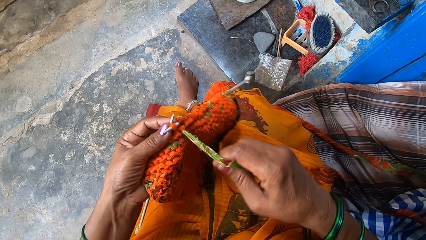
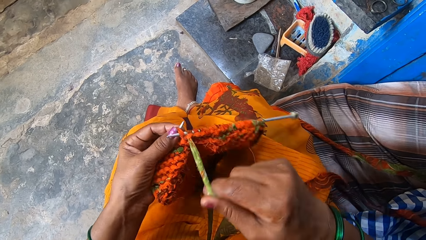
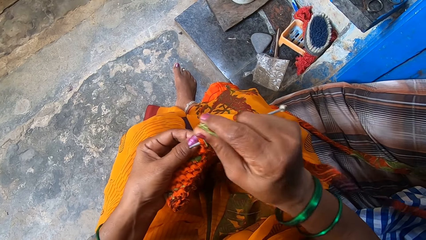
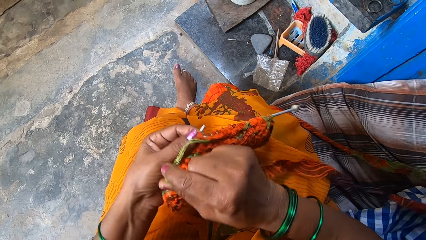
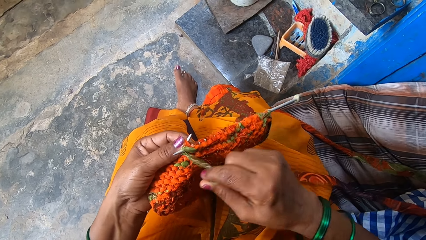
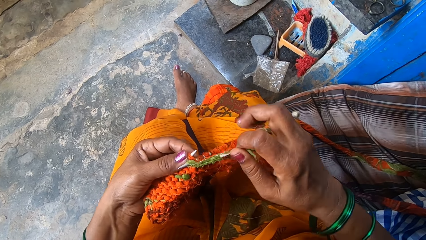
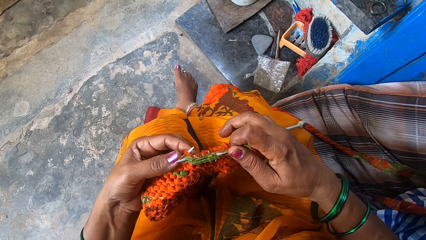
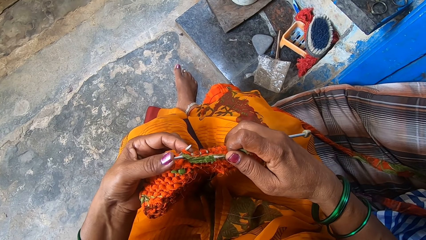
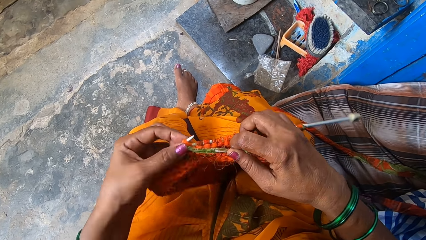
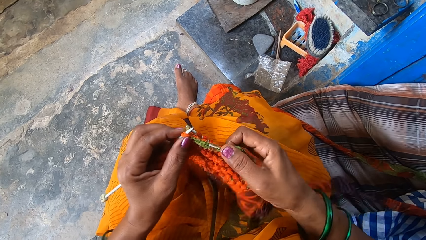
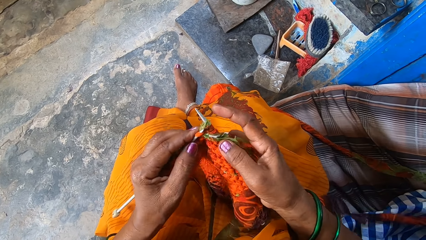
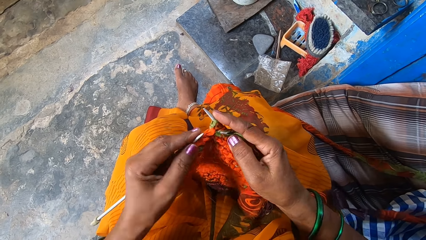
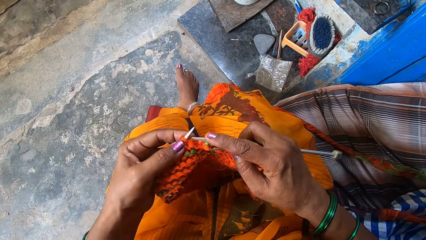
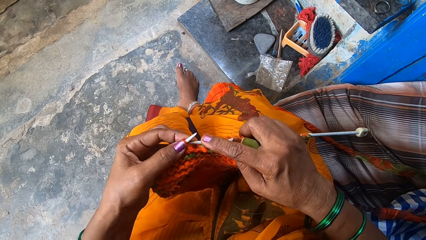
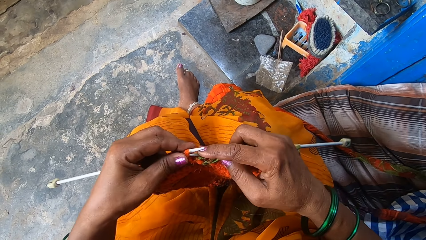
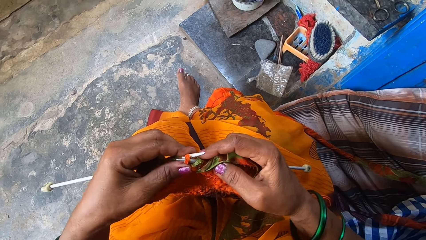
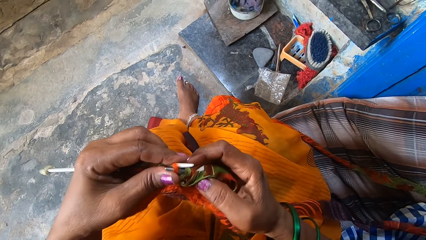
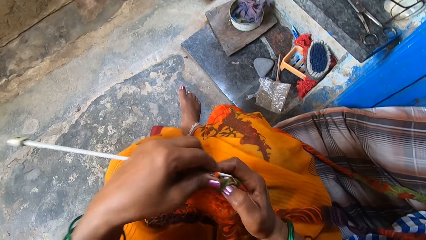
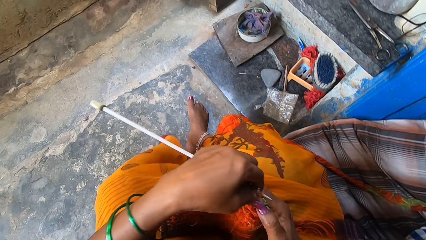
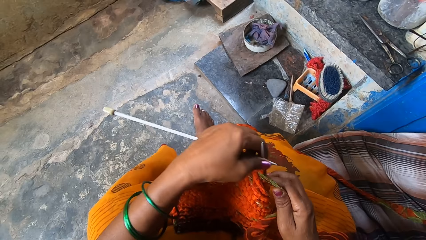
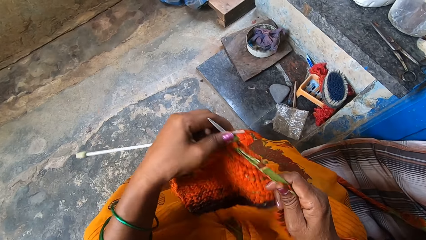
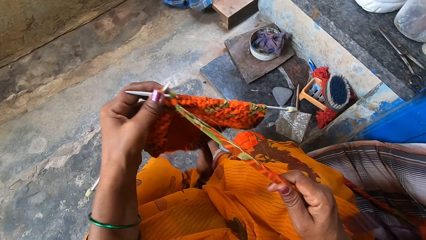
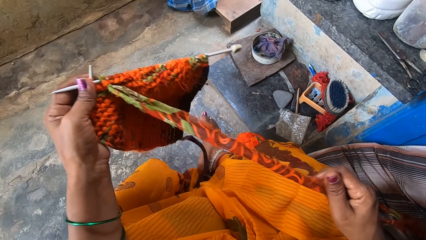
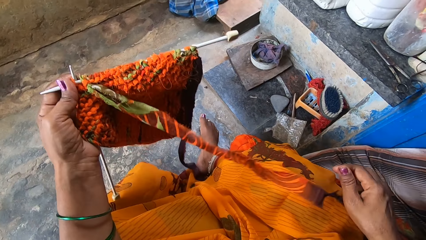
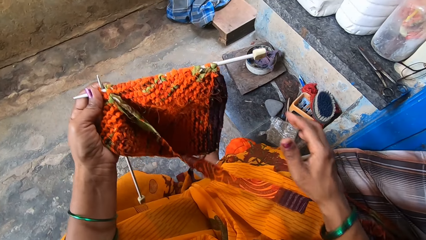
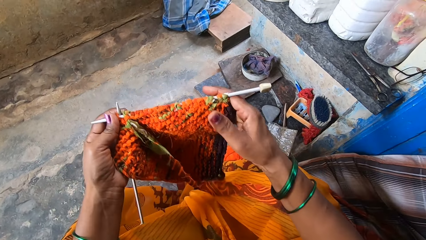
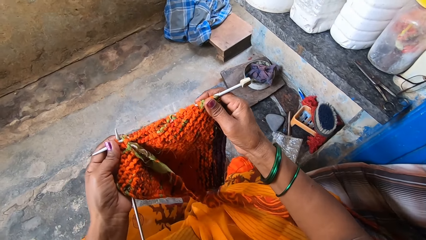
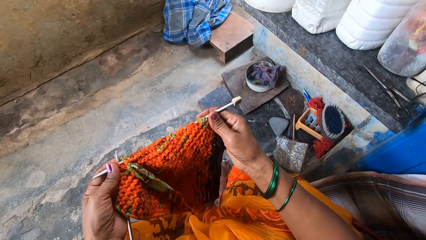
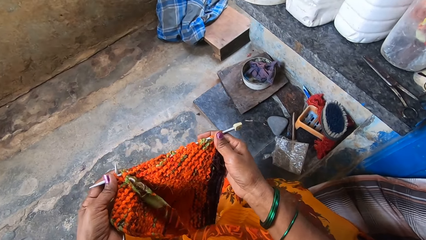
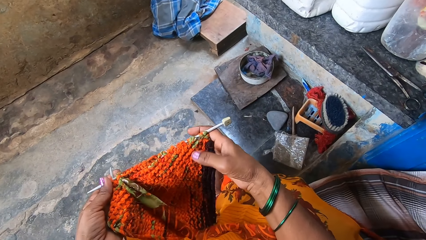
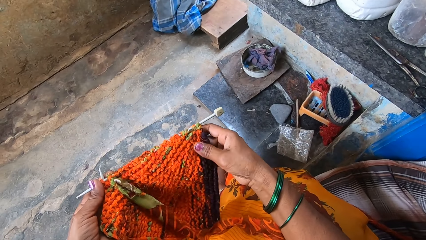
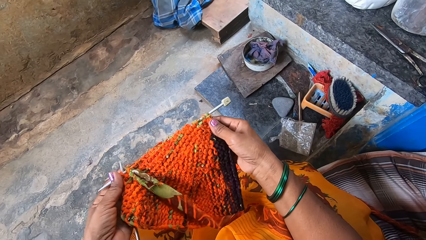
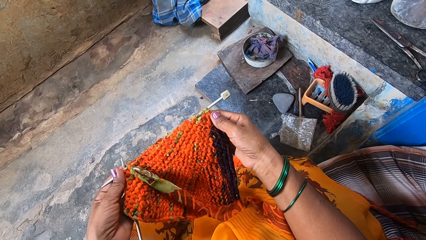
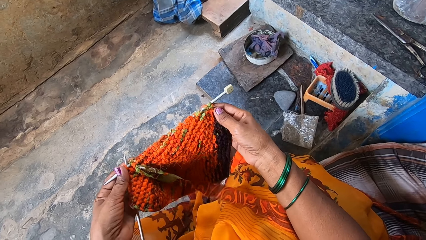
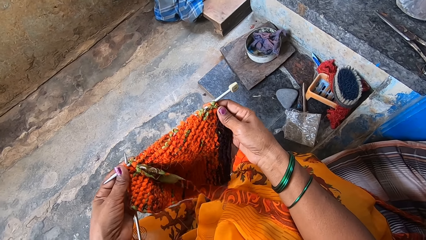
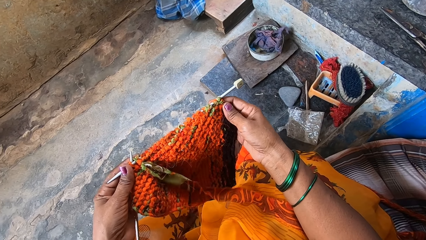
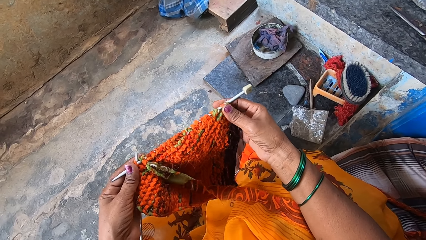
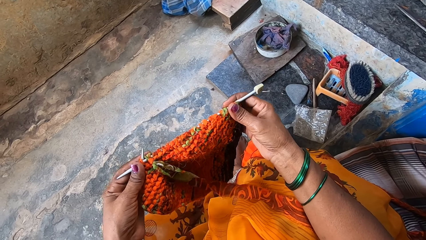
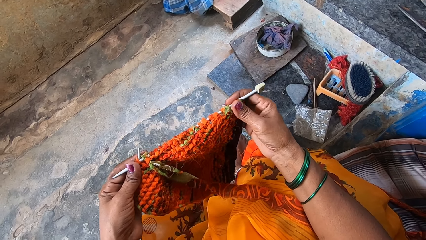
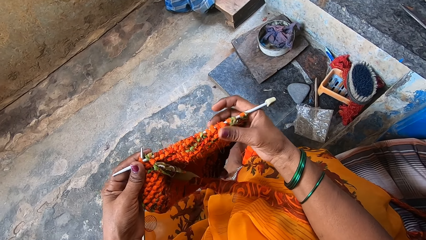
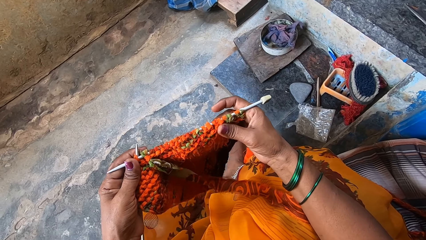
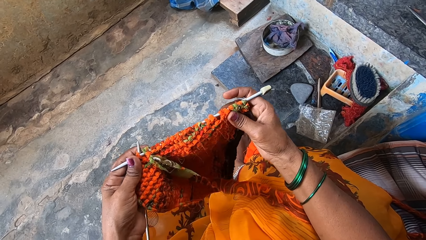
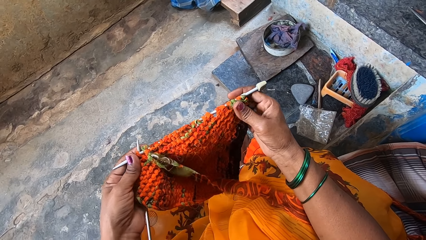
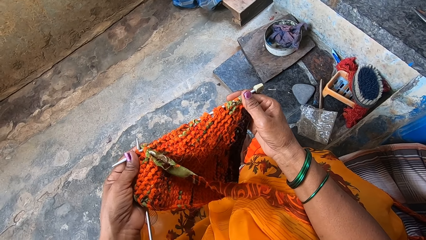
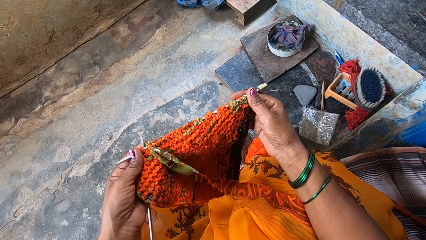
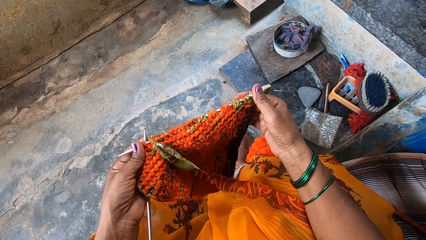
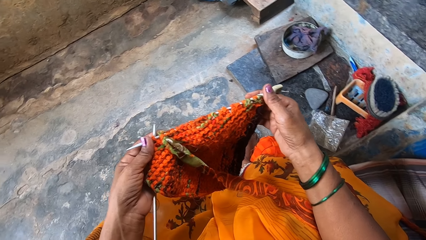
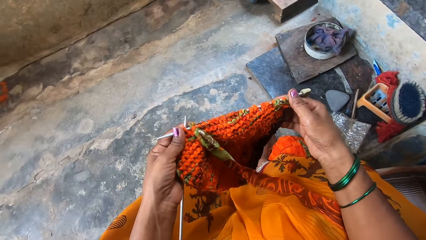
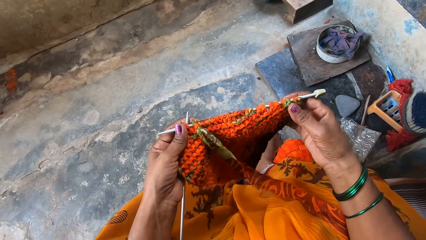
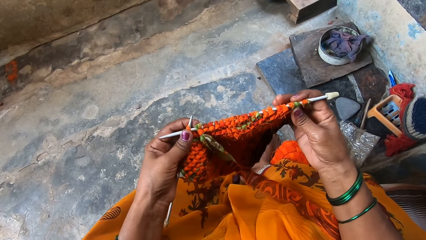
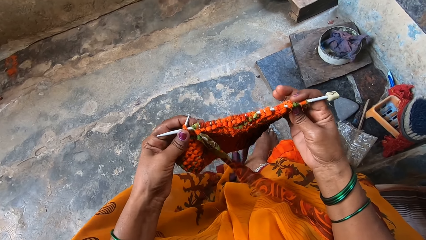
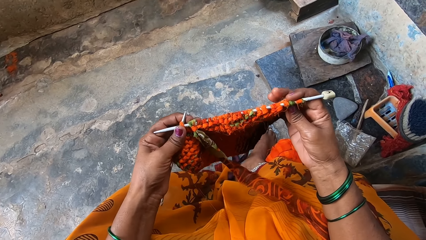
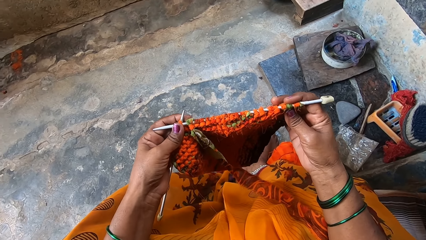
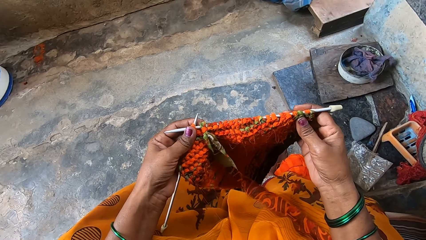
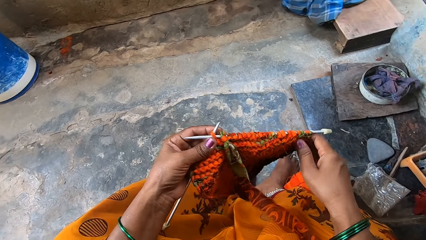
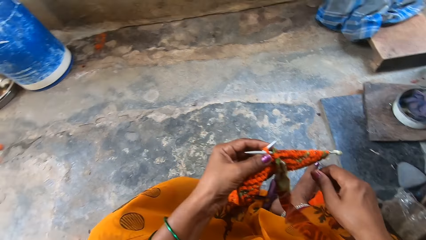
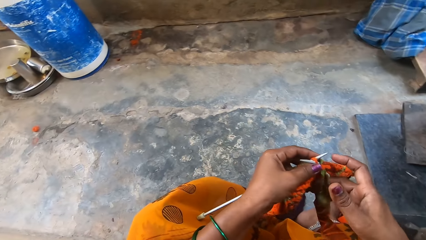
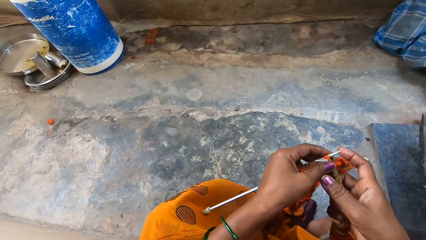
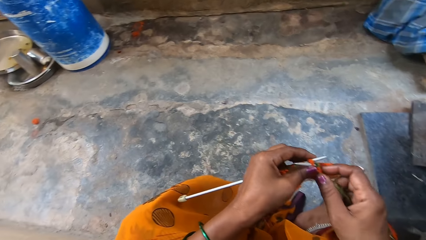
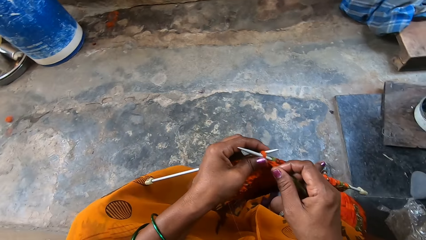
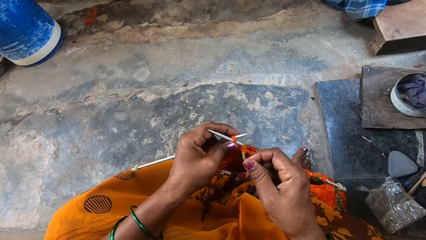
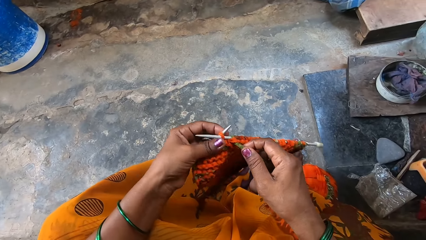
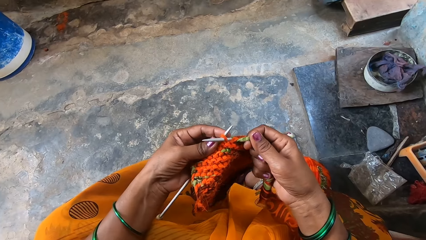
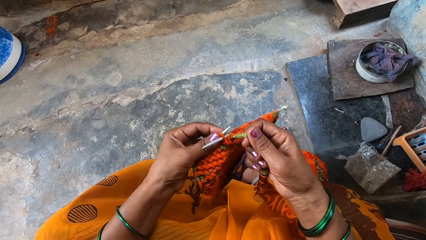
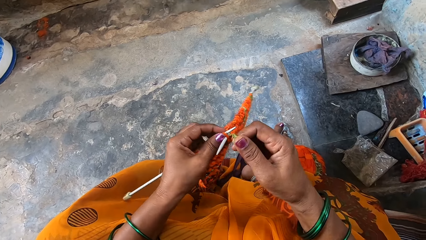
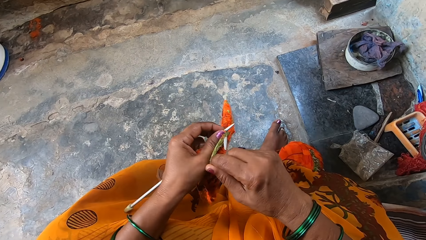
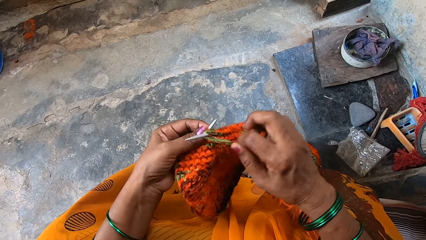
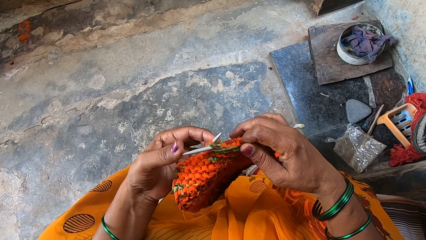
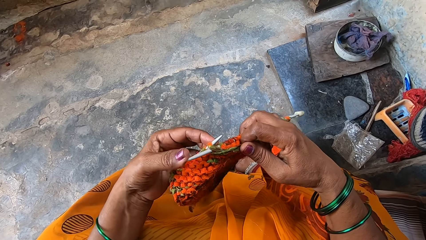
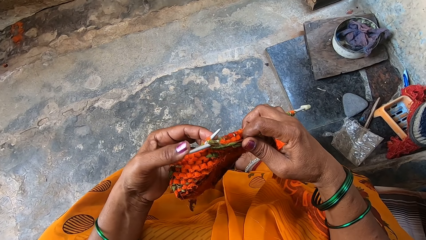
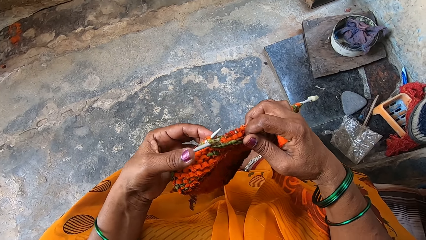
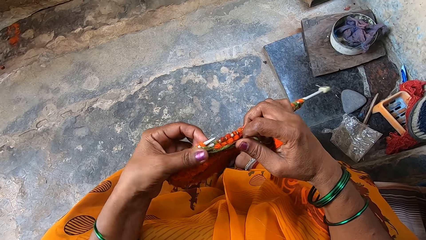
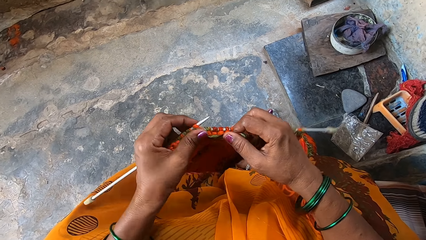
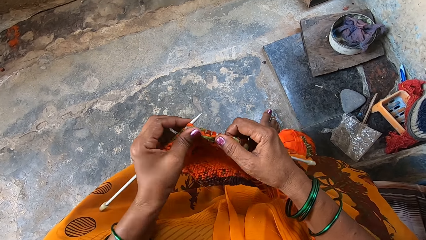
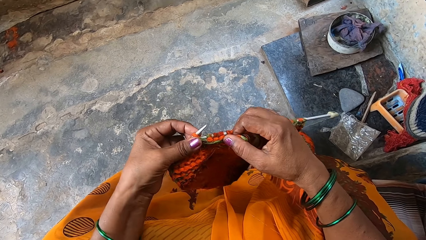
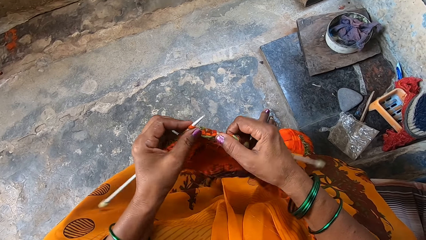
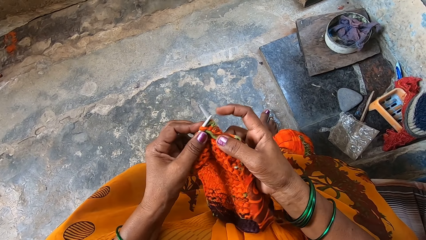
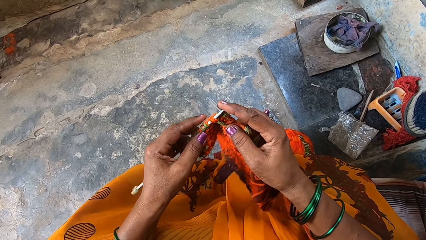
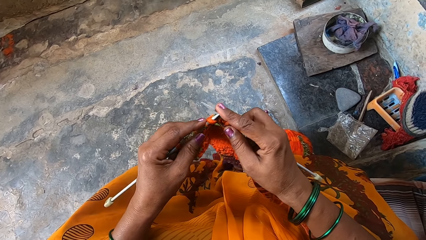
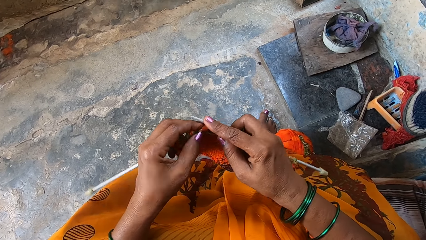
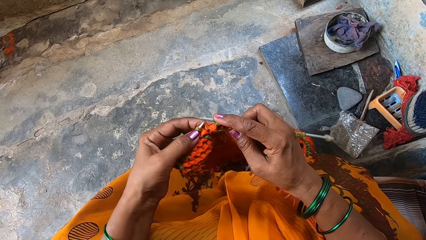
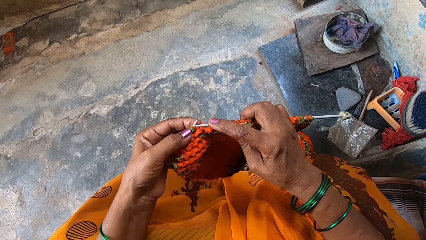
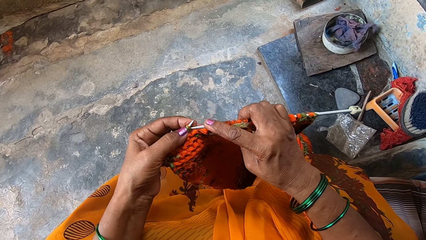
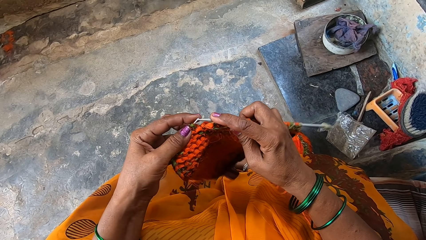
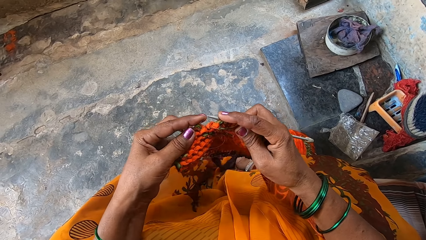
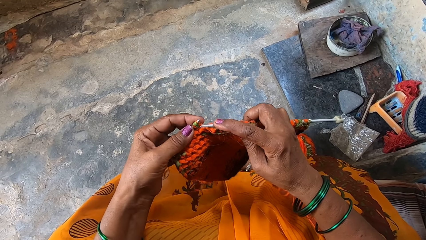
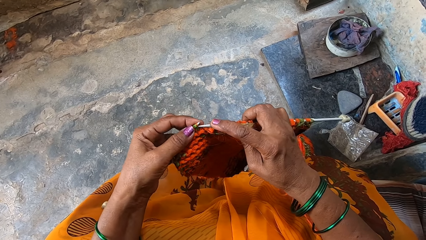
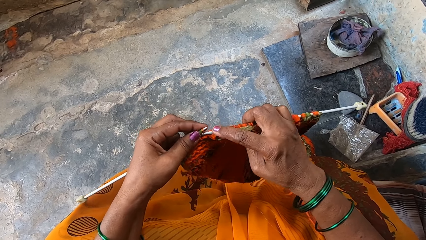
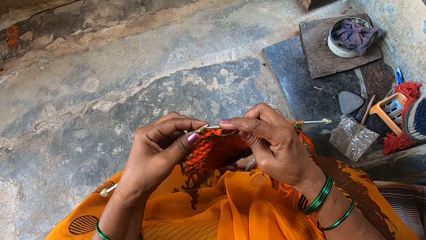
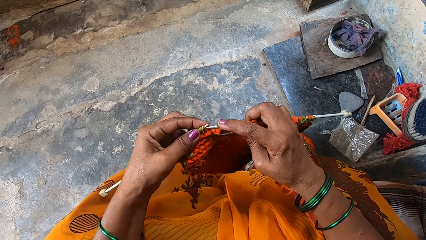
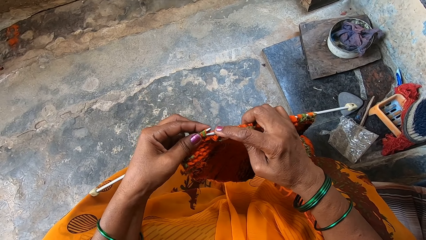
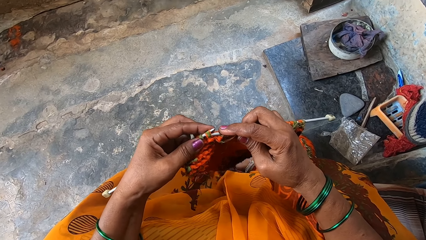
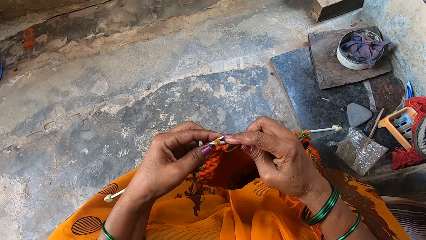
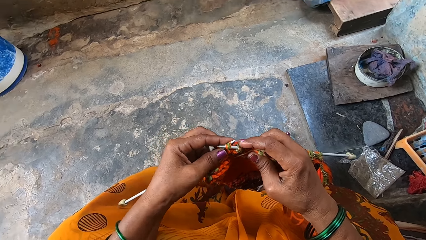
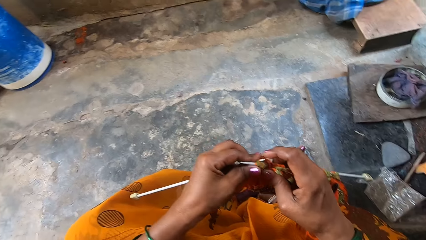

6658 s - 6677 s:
The camera wearer pulls out more fabrics. They adjust the fabric. They inspect the knitted cloth. They stretch out the knitted fabrics. They knit the fabrics with the knitting needles.
